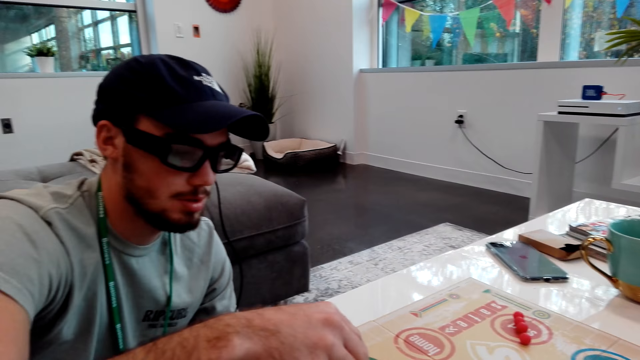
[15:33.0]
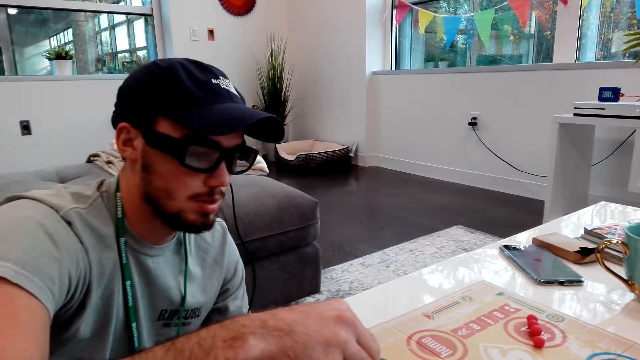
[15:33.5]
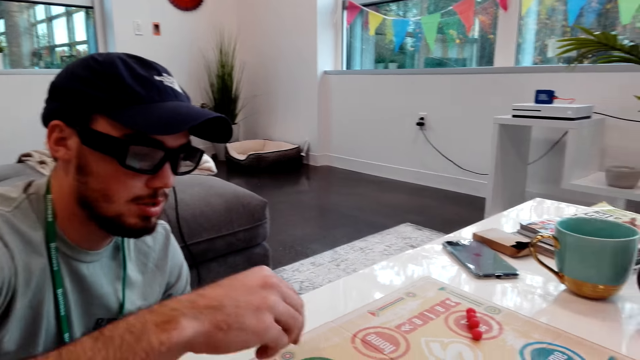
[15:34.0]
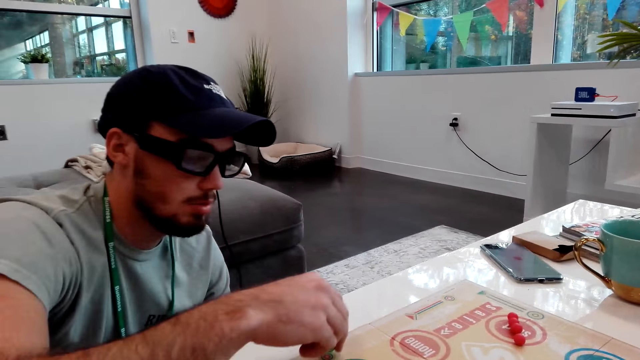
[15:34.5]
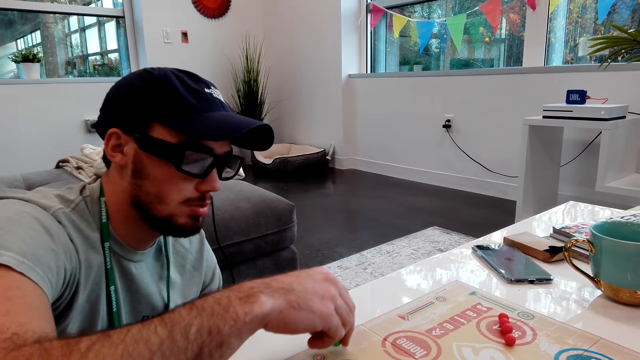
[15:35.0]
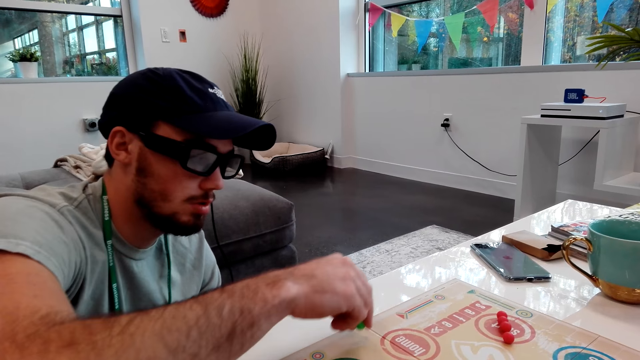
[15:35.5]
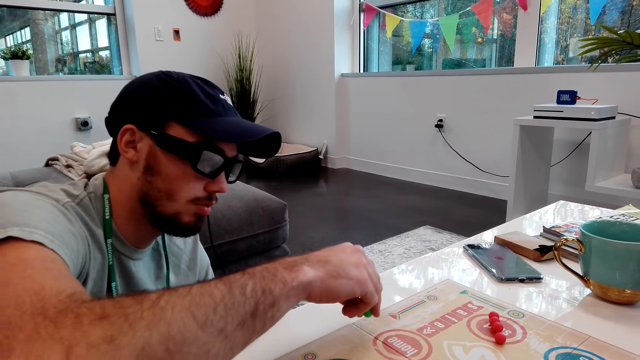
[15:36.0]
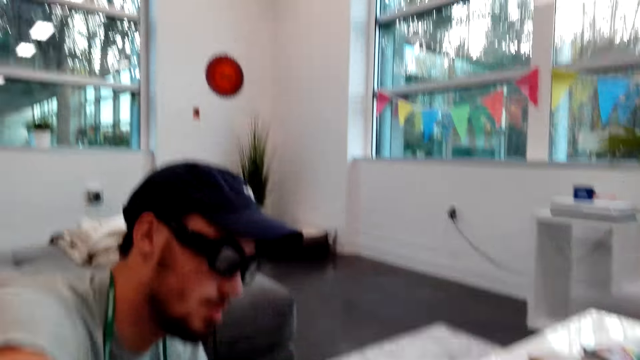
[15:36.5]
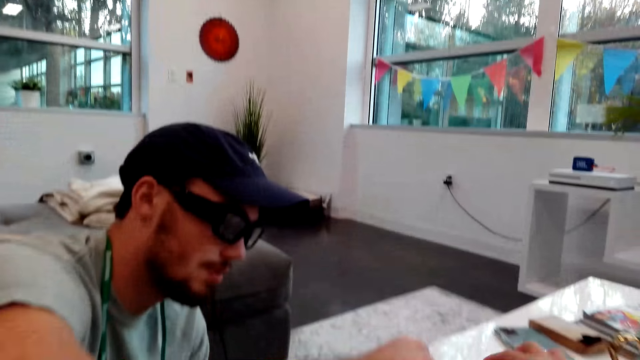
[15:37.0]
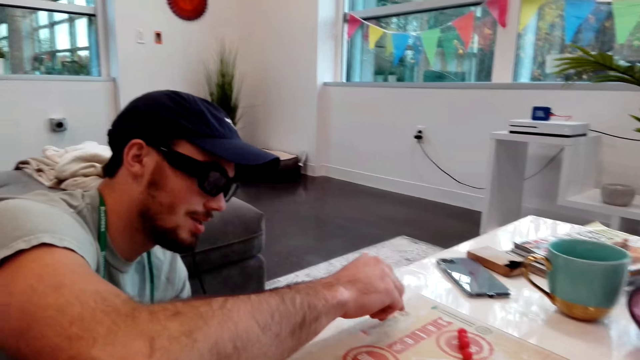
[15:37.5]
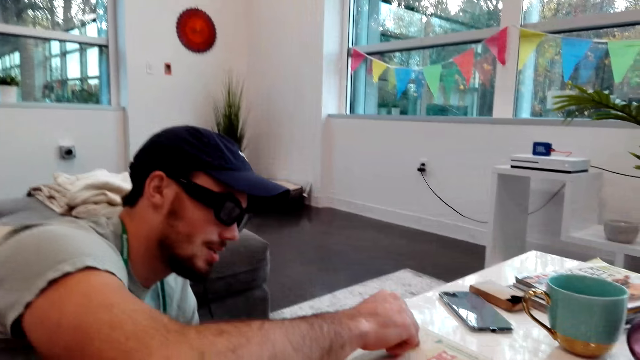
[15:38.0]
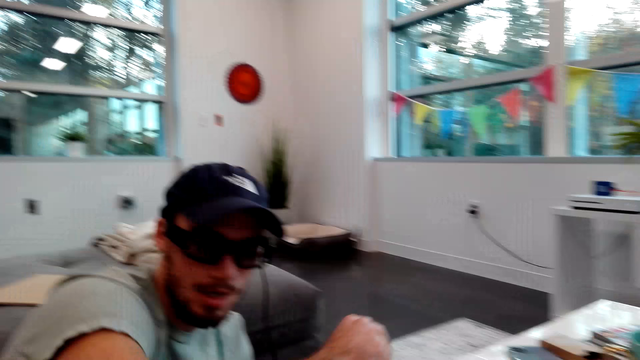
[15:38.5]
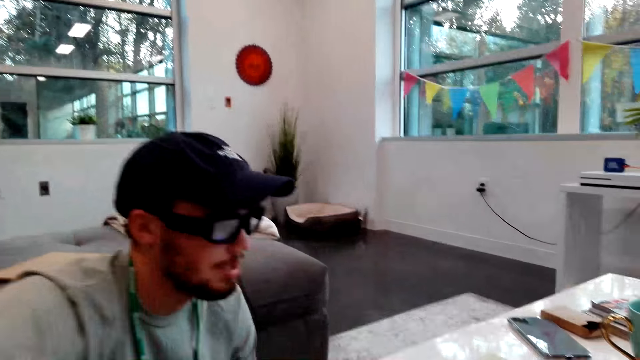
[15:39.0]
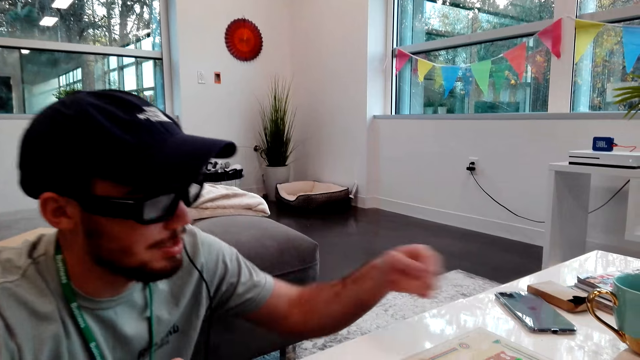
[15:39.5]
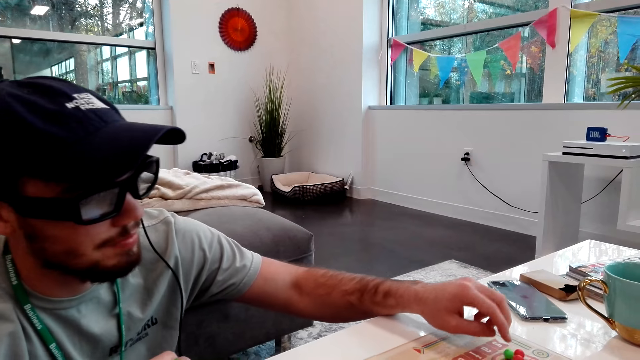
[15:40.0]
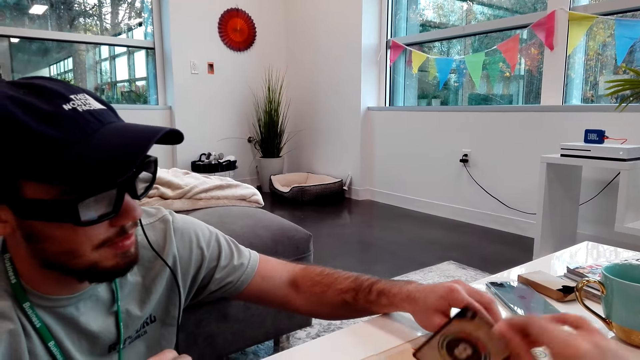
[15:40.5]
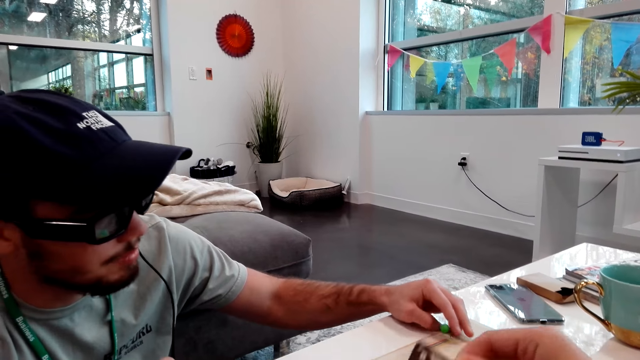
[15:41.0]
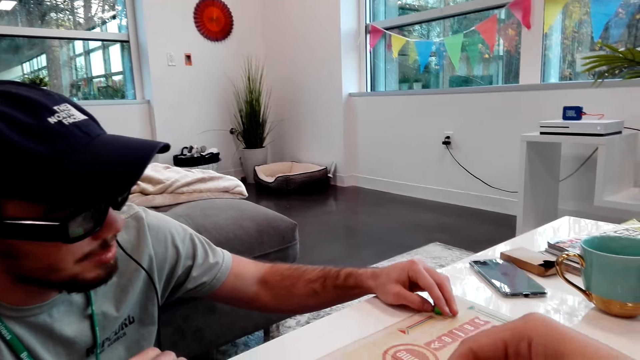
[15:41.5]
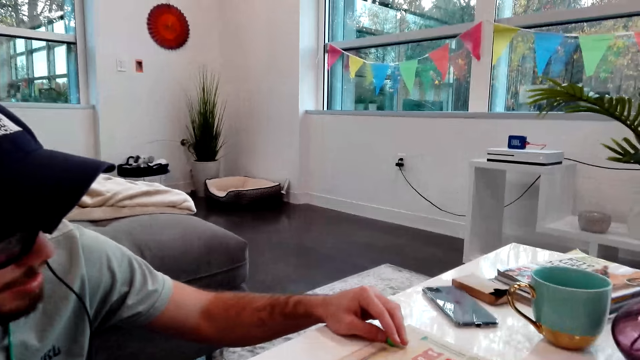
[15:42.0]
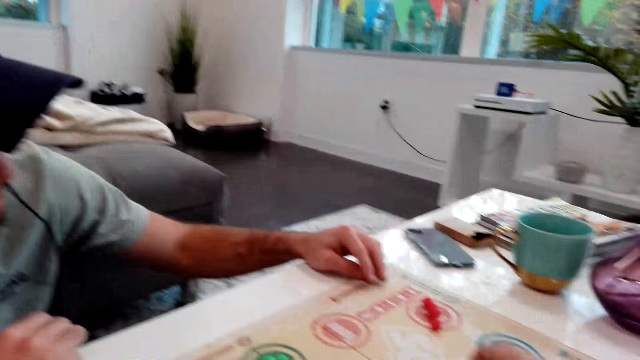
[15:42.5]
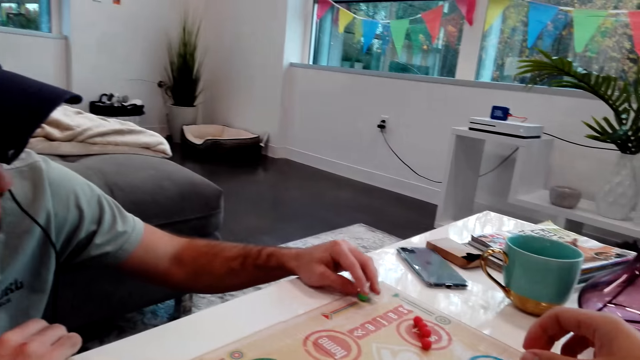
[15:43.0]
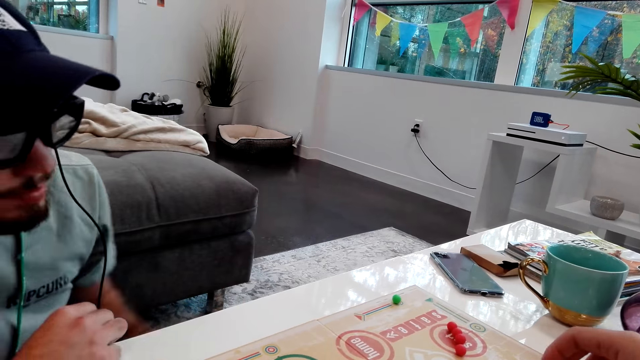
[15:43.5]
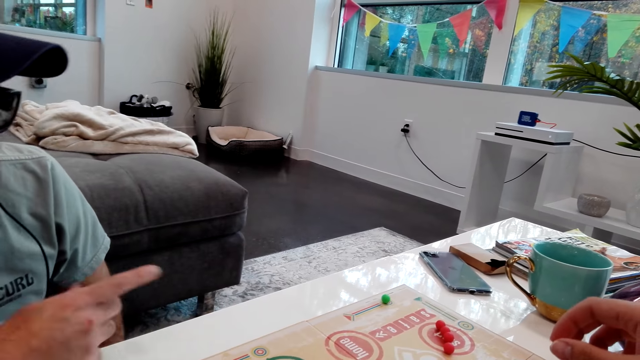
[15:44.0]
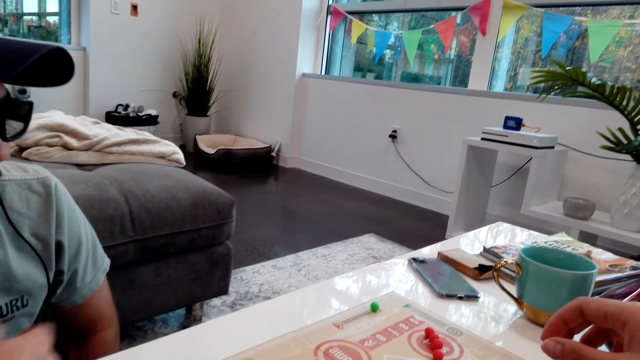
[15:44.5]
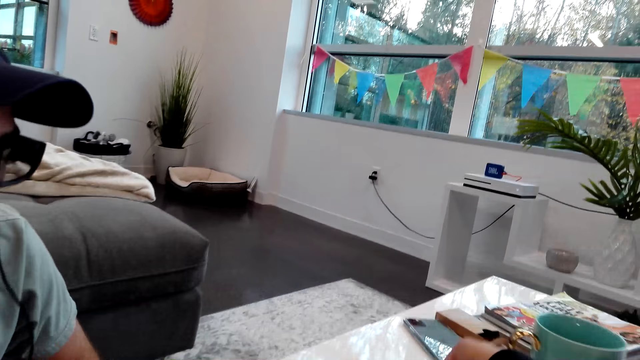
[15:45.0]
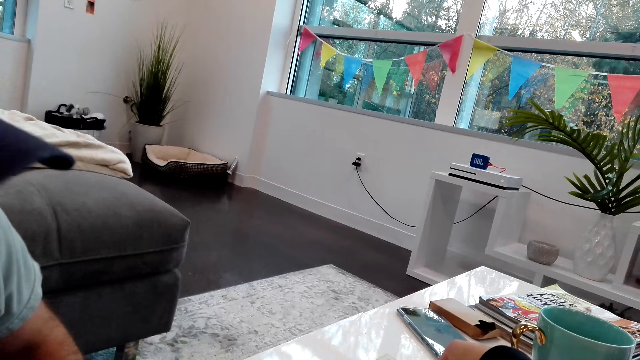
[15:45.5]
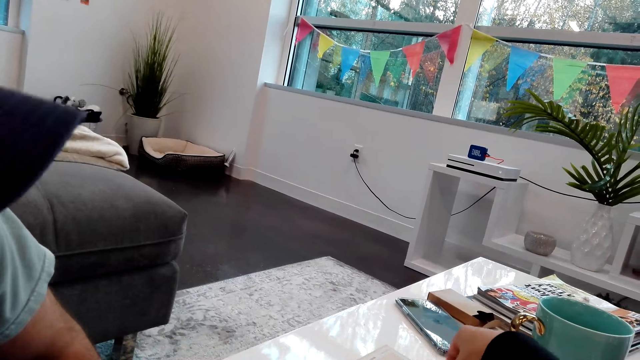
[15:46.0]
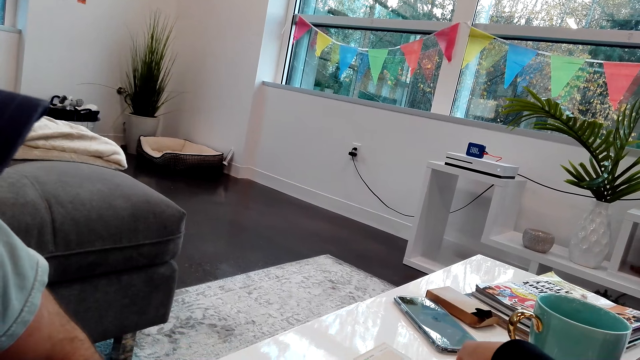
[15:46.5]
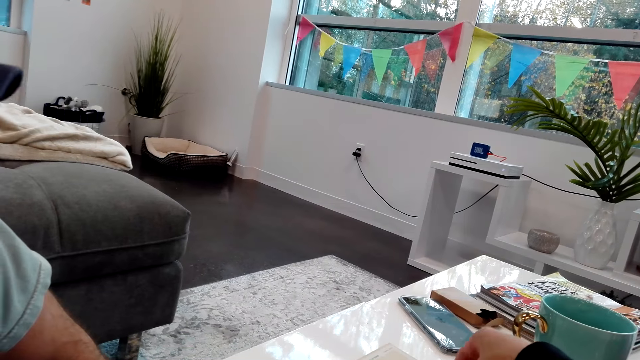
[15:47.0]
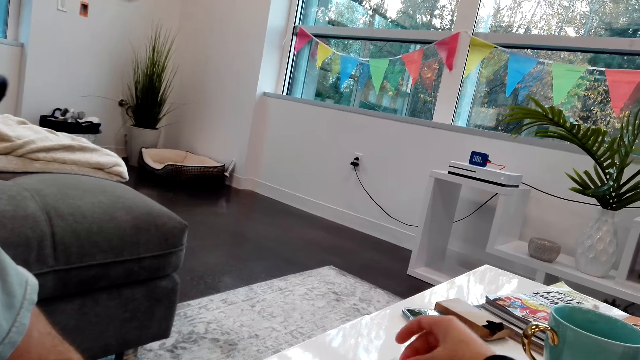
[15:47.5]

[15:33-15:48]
A man arranges balls. The man moves a pawn on the board game. The camera wearer picks a game card. They put the card on the board game. They play the game with the man. They move a pawn on the board game.

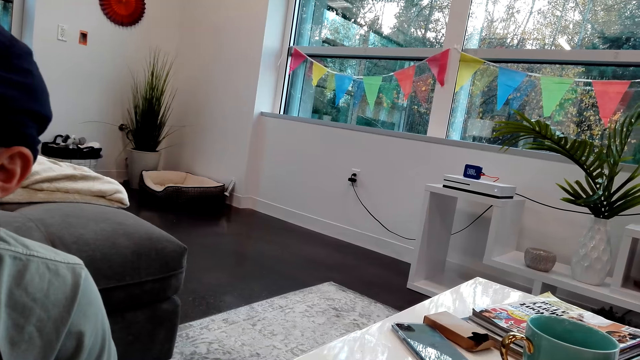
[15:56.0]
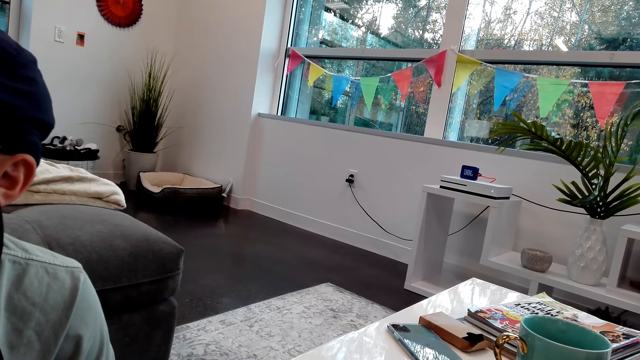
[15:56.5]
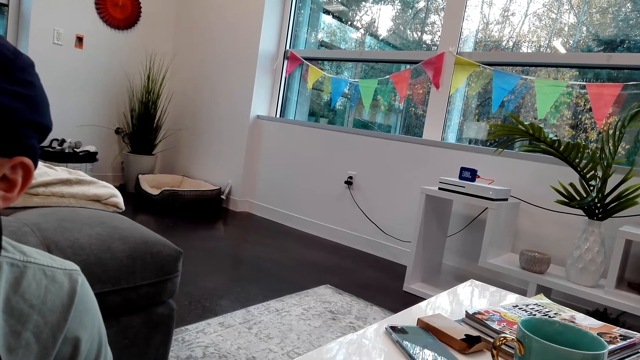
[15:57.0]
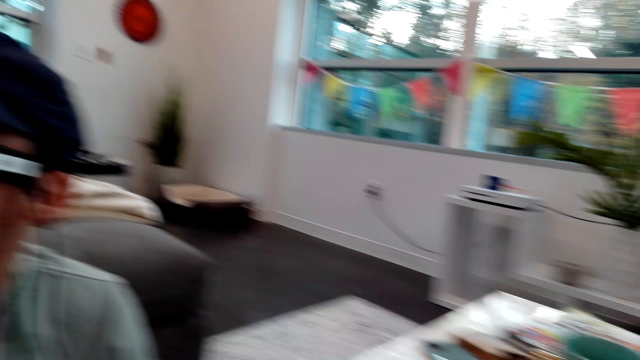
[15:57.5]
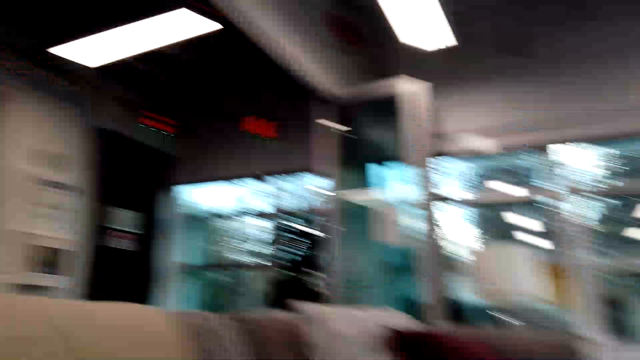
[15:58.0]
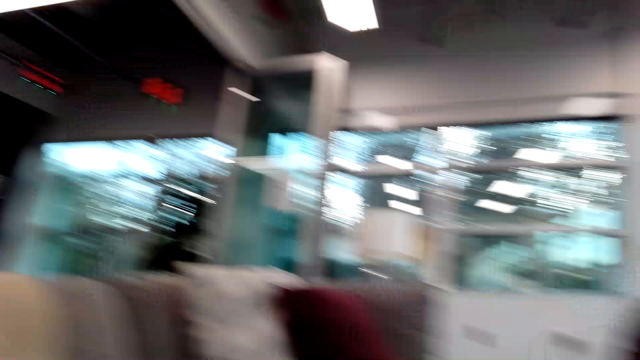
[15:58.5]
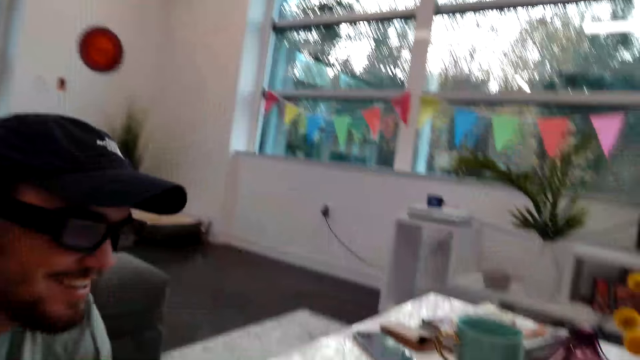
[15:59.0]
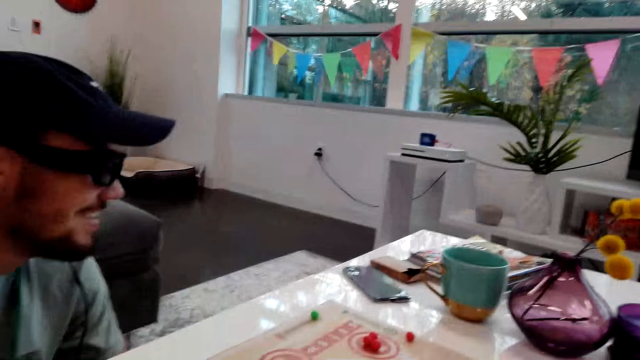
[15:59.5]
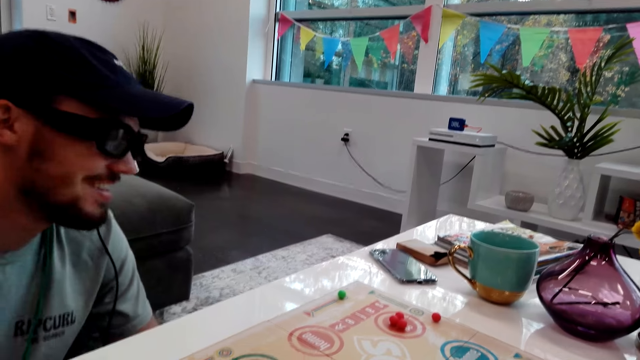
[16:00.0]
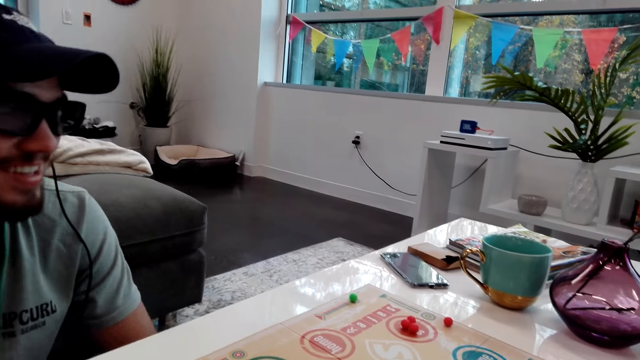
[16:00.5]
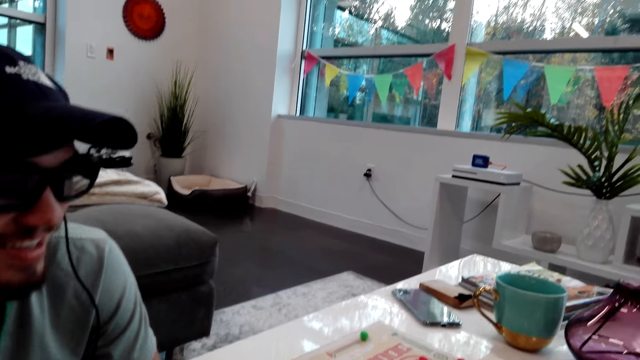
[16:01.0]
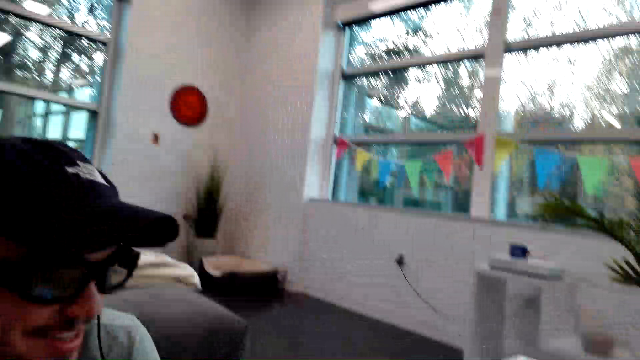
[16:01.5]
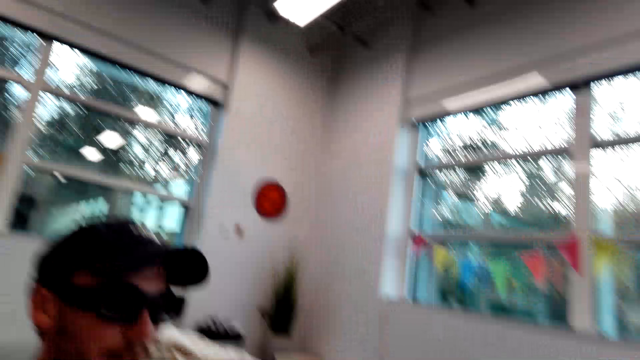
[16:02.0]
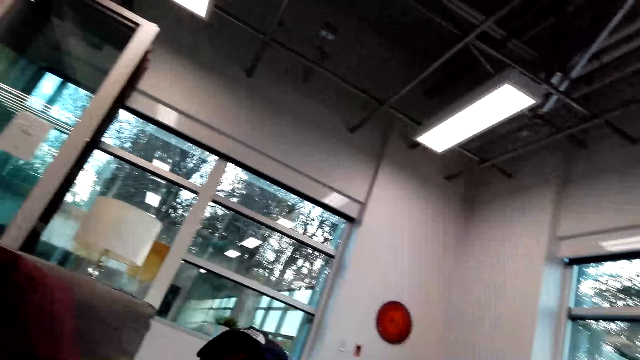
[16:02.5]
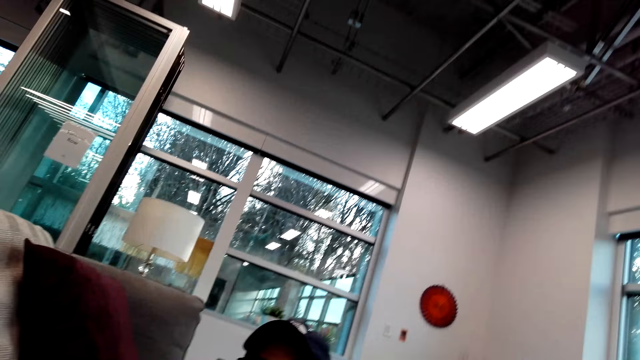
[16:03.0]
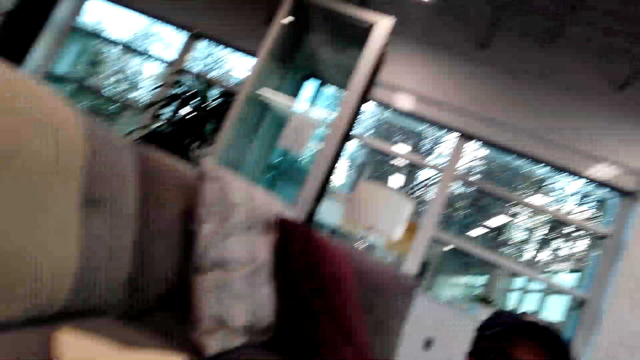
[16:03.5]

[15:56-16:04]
The camera wearer turns around the room.
